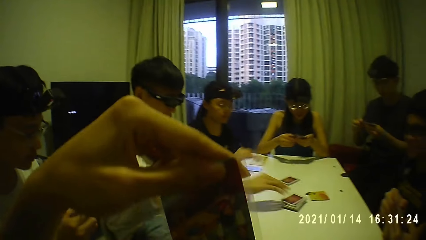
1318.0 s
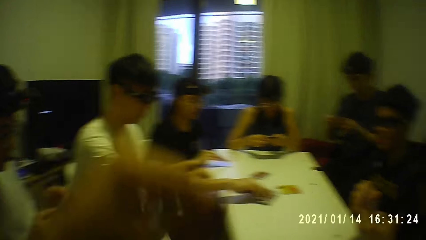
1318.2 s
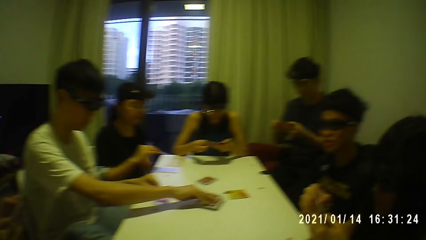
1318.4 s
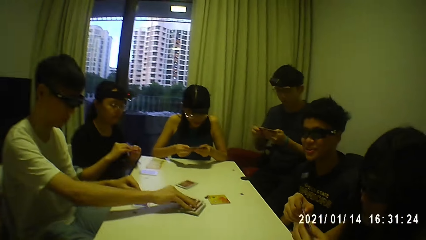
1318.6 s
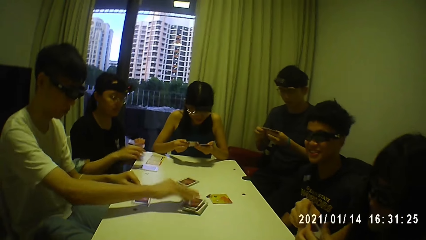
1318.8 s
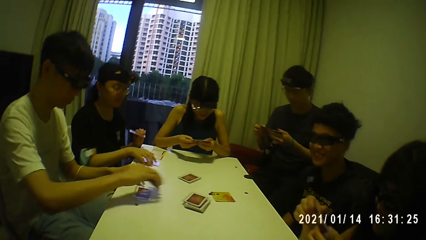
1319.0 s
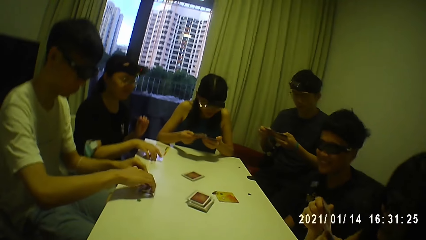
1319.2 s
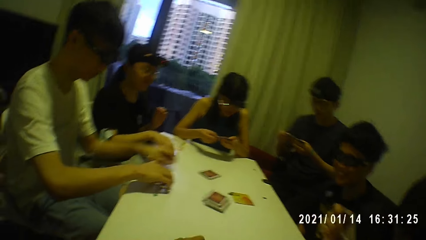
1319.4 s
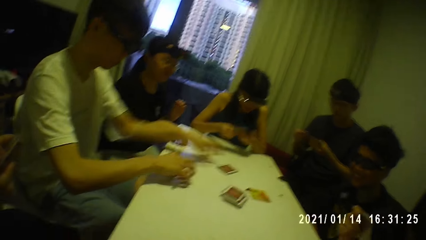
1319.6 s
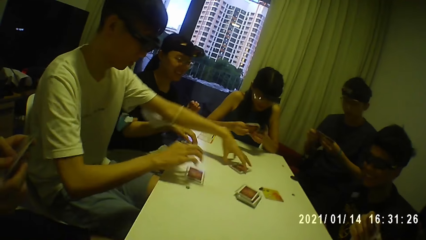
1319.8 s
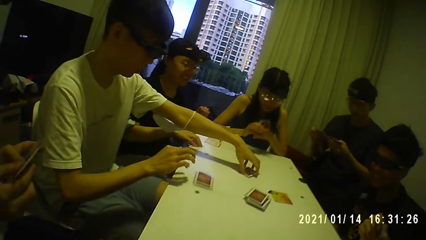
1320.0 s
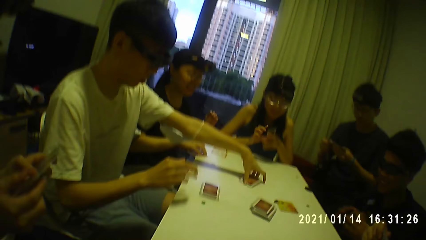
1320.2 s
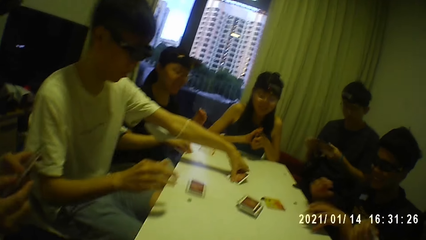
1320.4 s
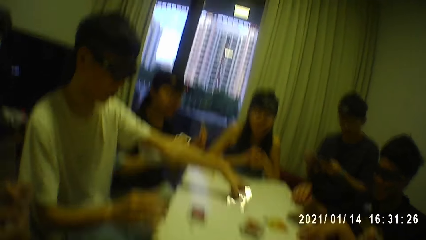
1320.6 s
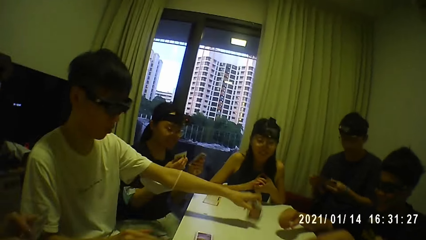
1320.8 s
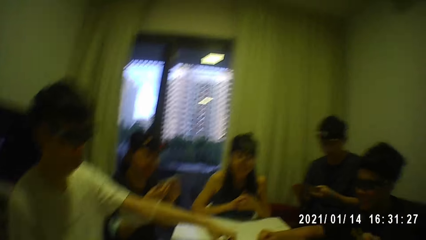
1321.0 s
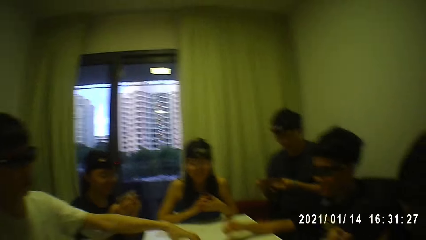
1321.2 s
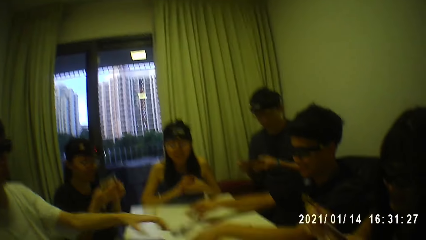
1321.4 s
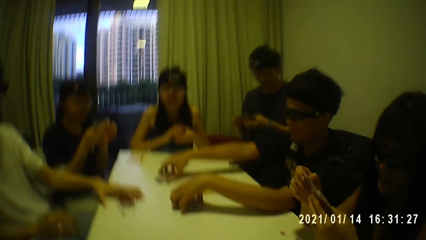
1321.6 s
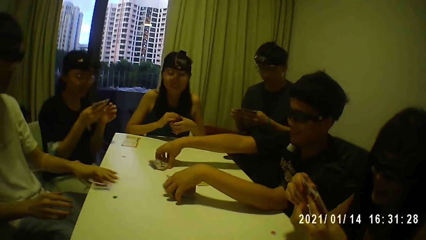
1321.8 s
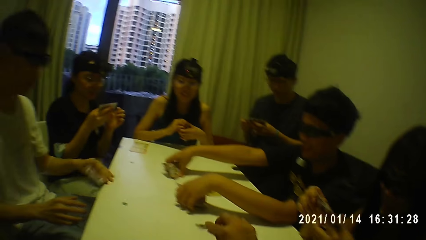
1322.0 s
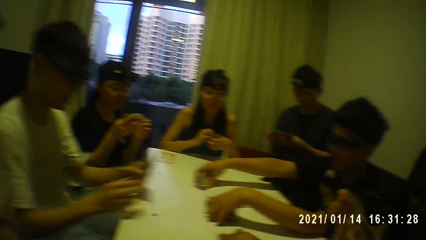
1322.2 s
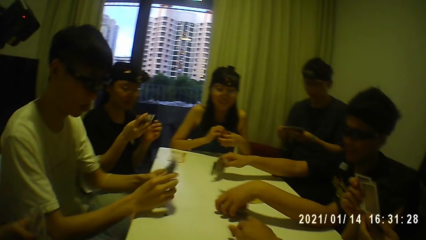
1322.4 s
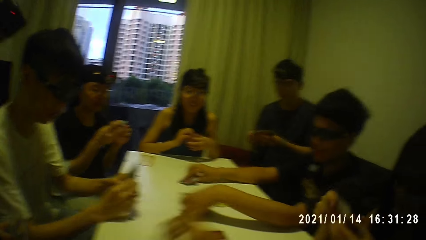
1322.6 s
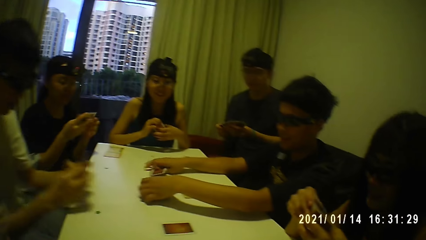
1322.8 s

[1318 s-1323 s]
The man picks a card from the stack of cards with his right hand. He picks the stack of cards from the table with his left hand. Another man moves the stack of cards on the table with his left hand and moves the stack of cards on the table with his right hand. The camera wearer drops a card in his right hand on the table.

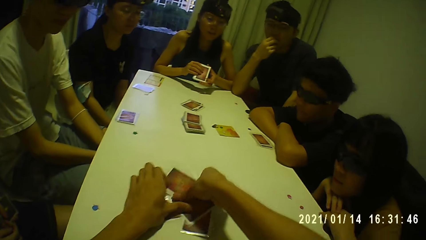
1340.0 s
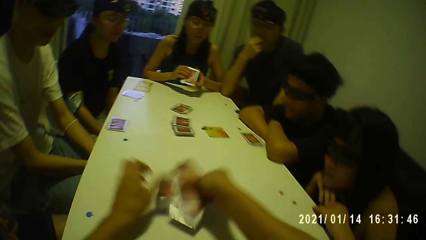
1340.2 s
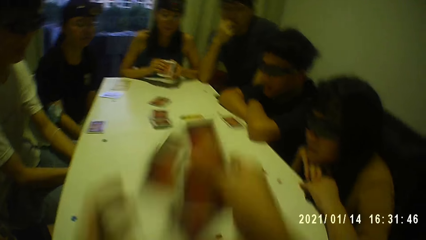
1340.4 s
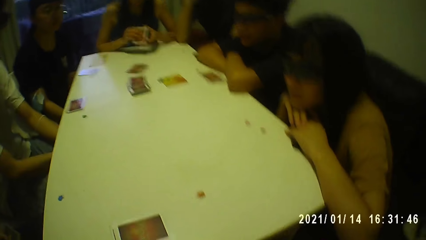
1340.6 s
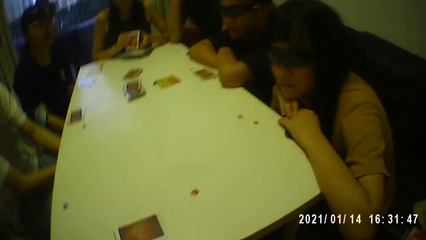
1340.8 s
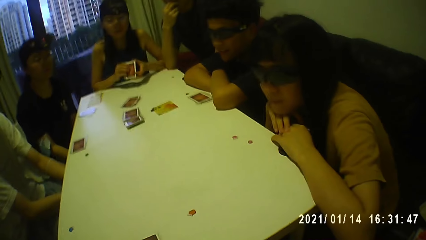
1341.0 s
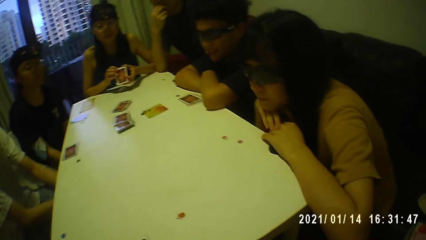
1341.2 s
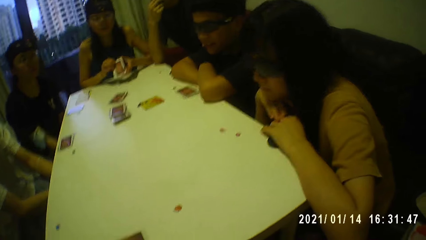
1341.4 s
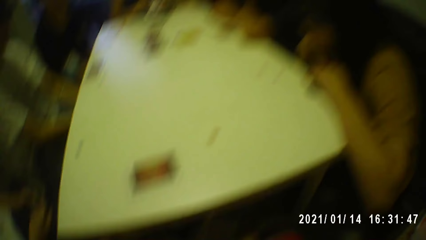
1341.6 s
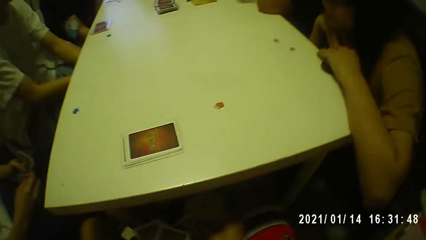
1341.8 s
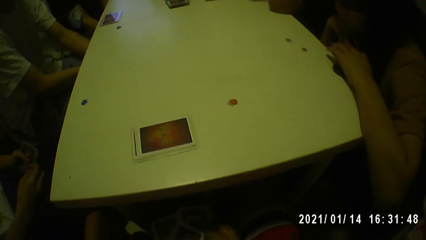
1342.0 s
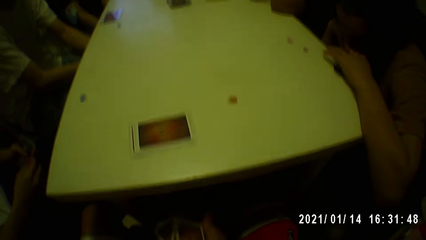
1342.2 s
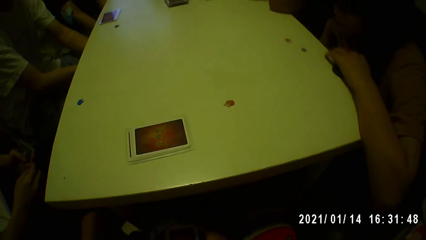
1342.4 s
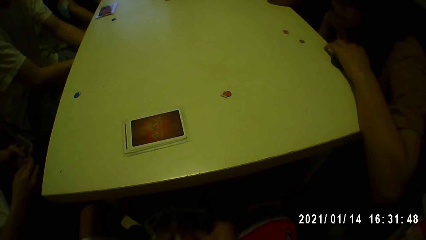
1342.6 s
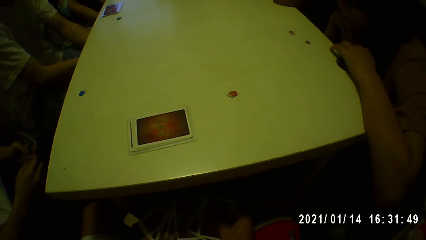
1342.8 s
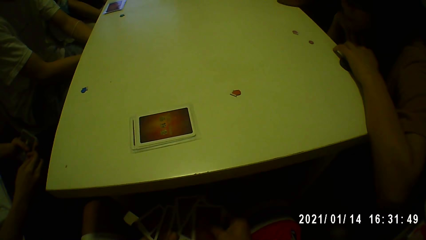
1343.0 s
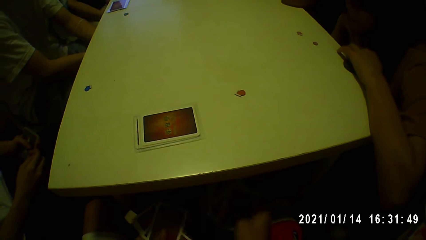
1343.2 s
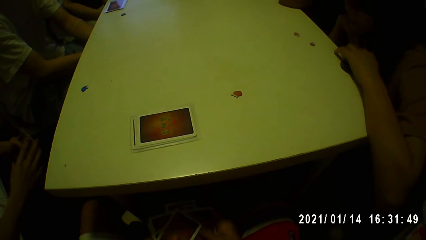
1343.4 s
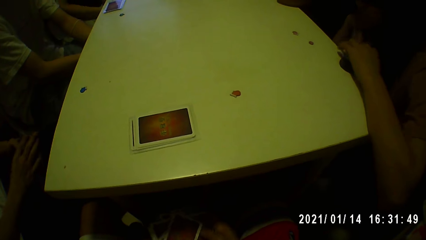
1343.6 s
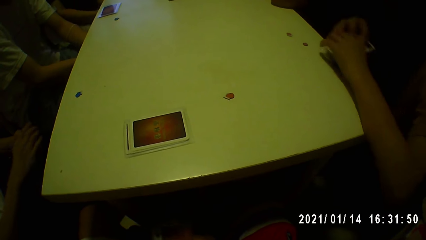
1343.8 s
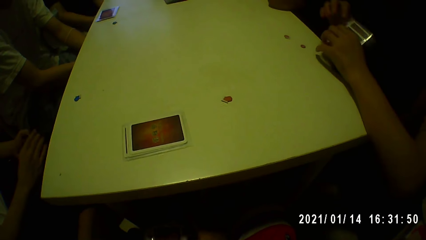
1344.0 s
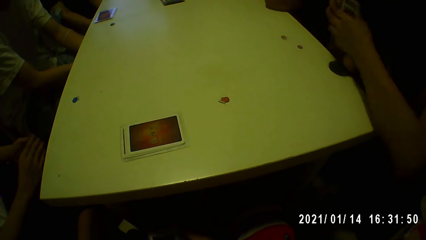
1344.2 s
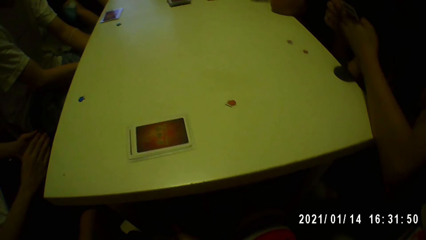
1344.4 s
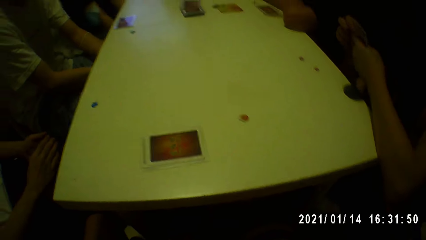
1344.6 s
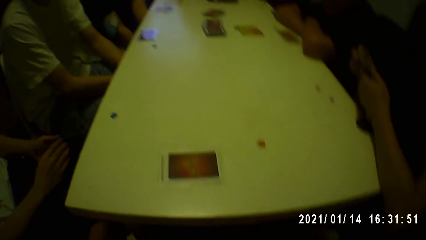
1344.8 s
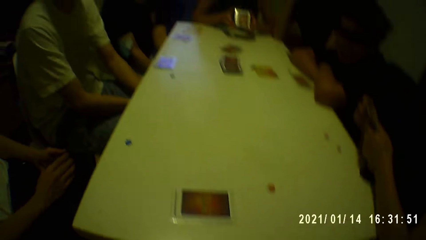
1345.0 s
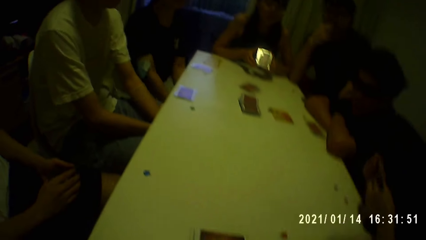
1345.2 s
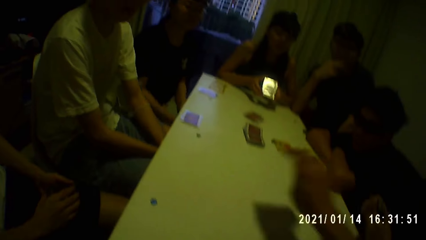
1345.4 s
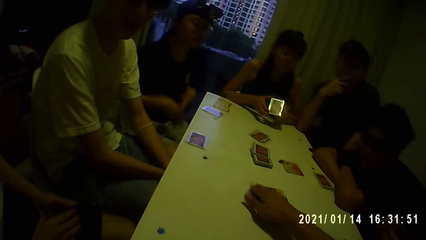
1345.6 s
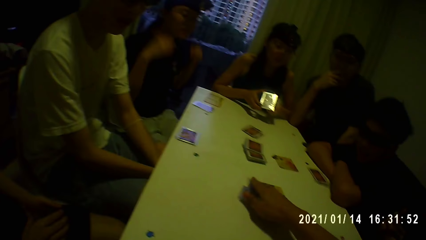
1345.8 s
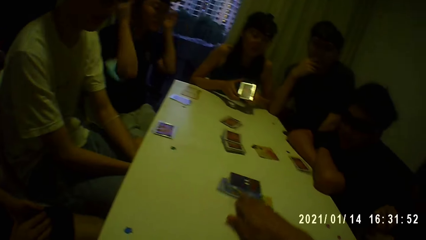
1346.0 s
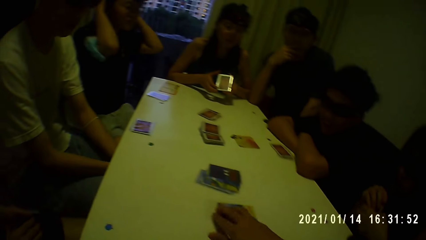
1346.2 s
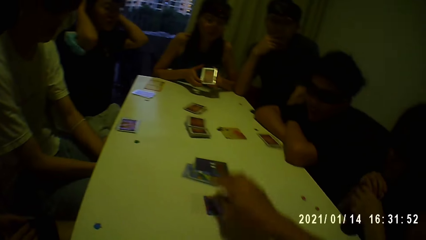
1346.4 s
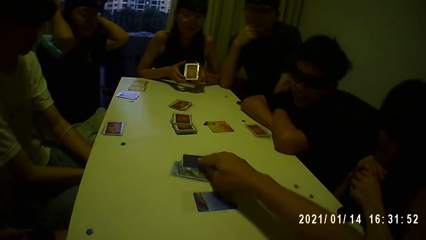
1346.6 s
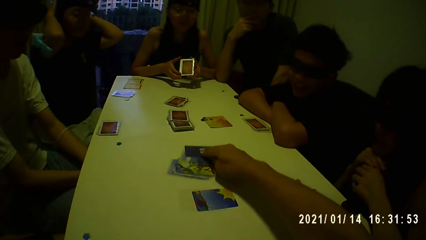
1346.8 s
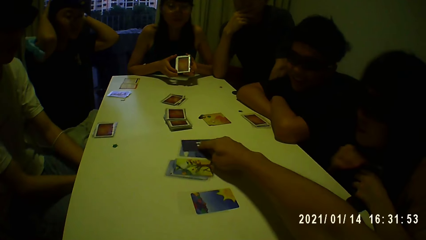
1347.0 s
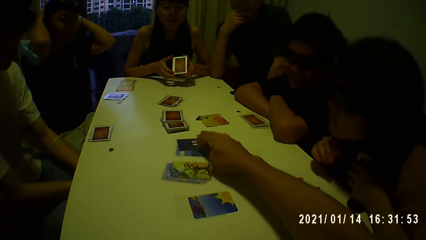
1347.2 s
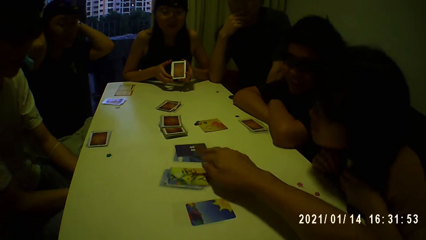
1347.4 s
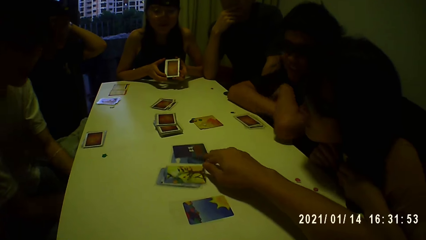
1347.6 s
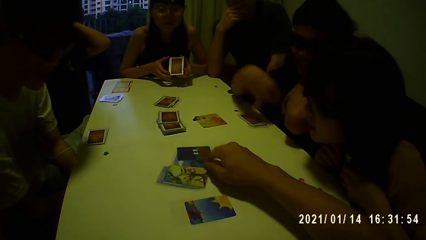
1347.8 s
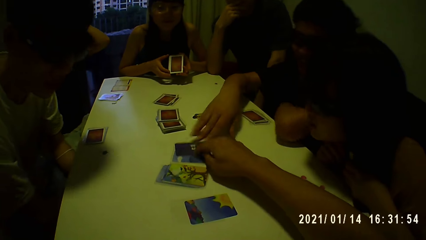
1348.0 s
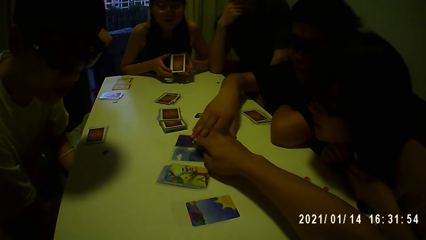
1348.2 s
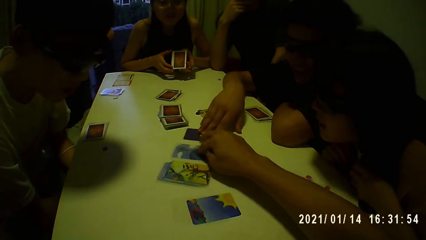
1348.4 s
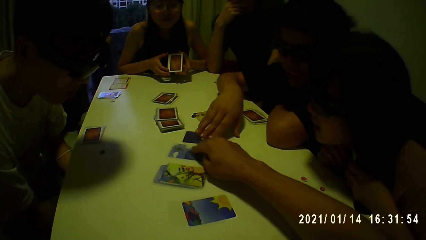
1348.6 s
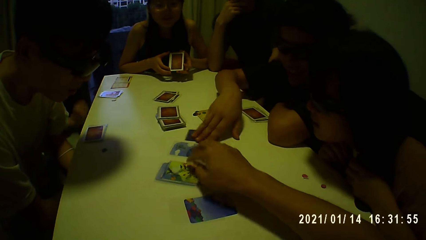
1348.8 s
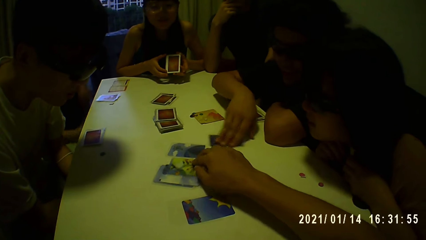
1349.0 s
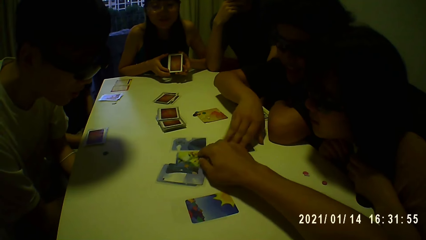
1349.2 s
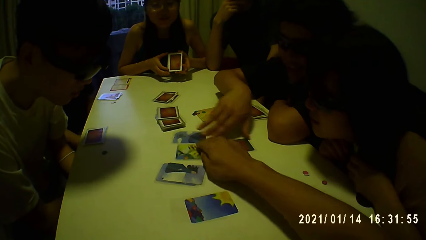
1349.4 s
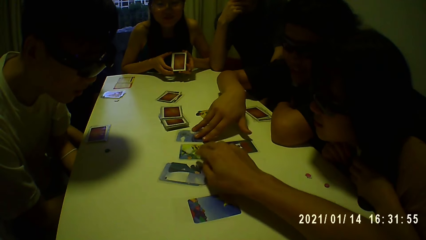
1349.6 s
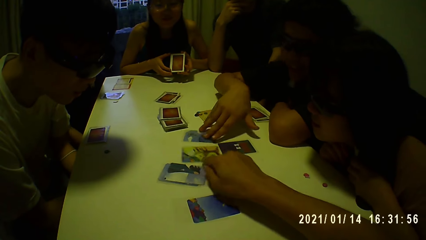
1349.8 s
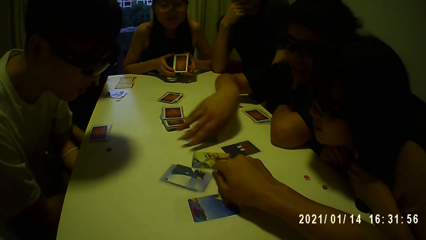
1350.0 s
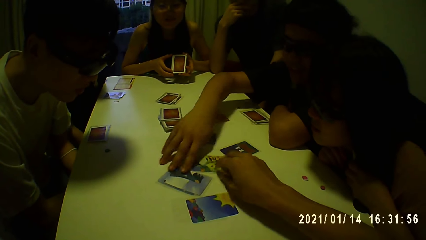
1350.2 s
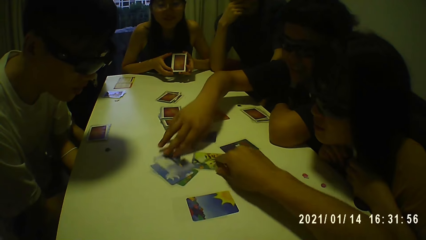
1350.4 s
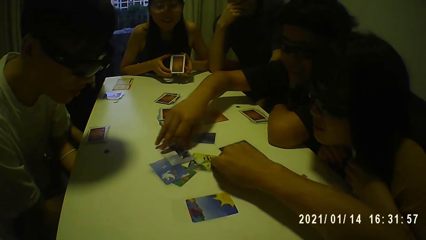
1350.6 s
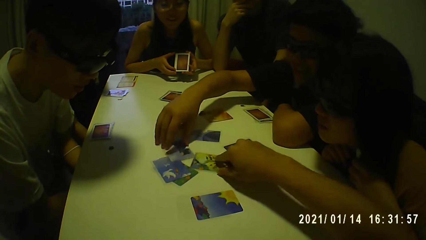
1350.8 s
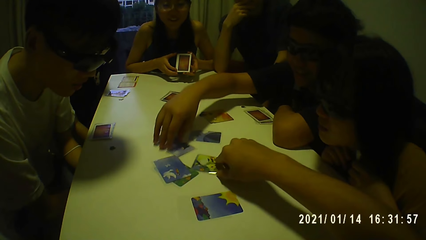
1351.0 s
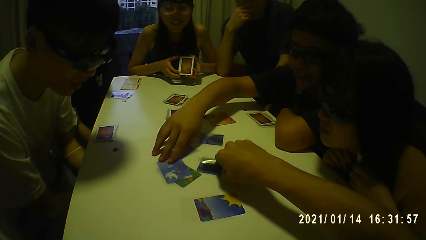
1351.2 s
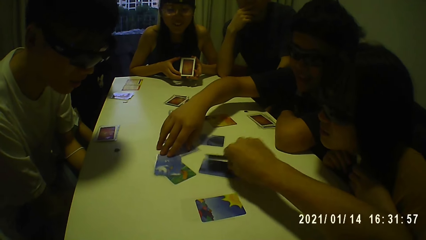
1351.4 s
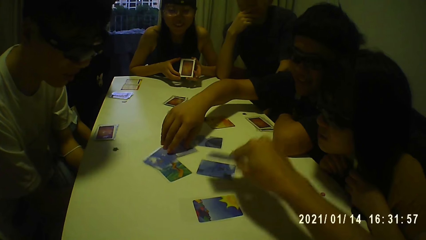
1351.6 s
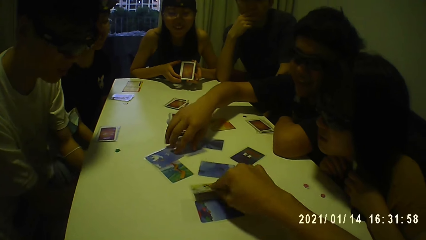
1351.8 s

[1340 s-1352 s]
The camera wearer shuffles the cards with his hands. He drops the cards on the table with his right hand. He moves the cards on the table with his right hand. A man moves the cards on the table with his right hand. The camera wearer picks up a card from the table with his right hand. The man spreads the cards.
